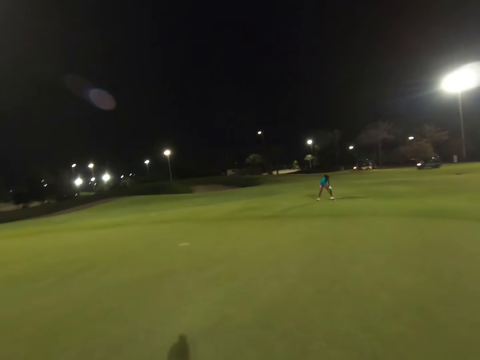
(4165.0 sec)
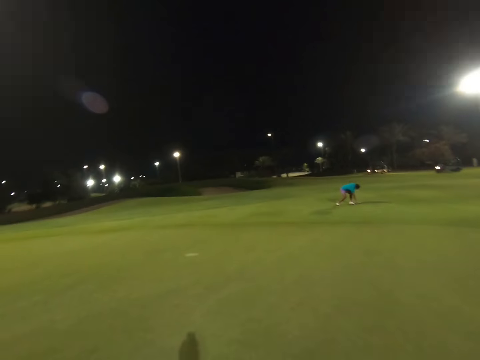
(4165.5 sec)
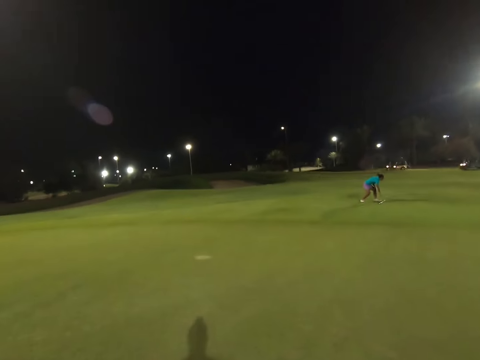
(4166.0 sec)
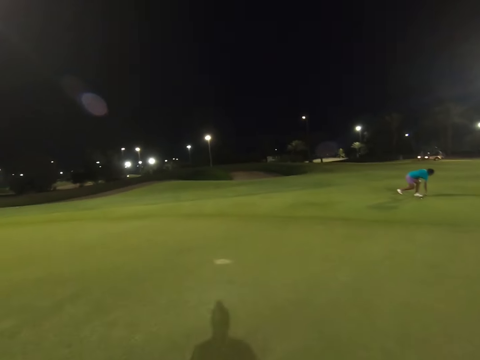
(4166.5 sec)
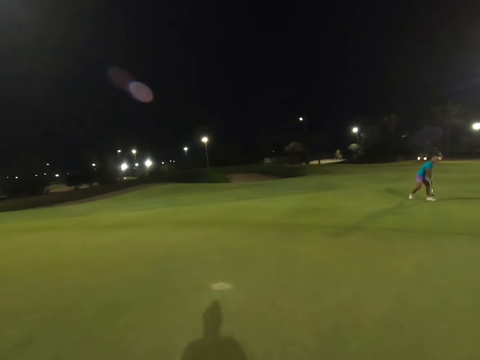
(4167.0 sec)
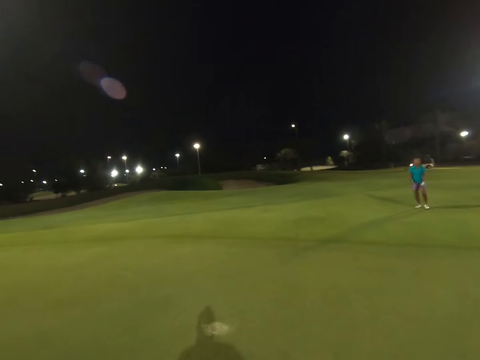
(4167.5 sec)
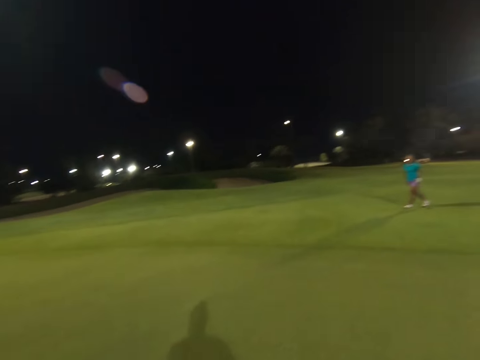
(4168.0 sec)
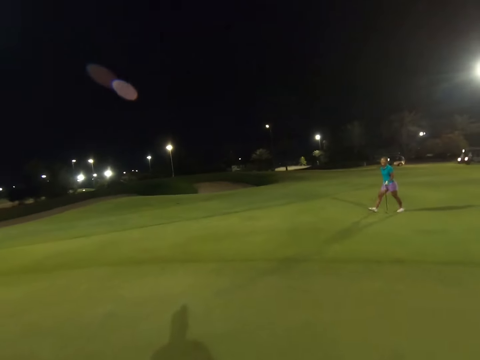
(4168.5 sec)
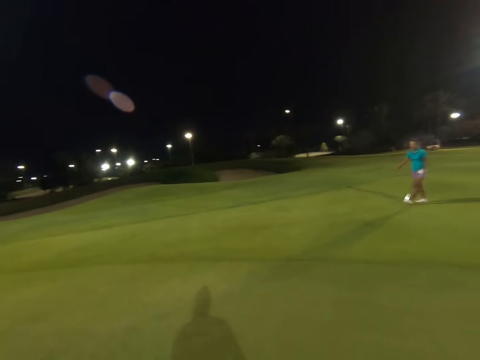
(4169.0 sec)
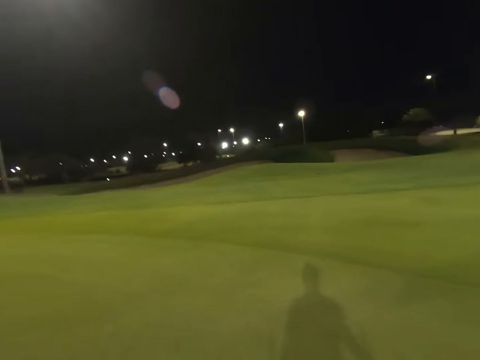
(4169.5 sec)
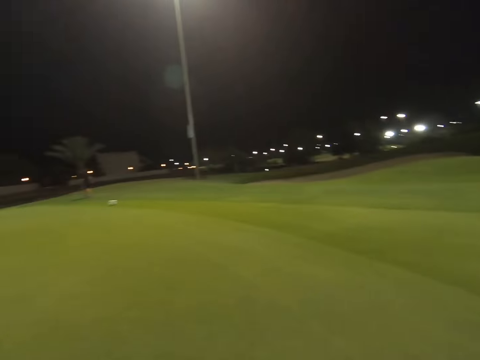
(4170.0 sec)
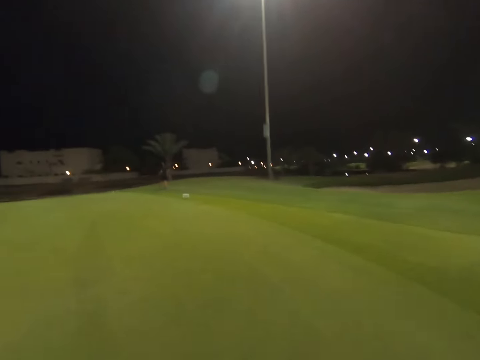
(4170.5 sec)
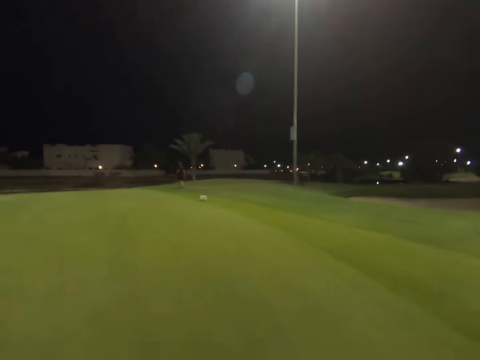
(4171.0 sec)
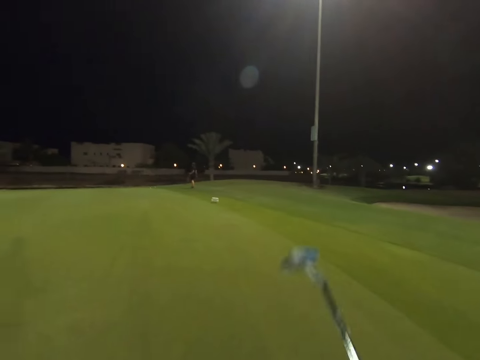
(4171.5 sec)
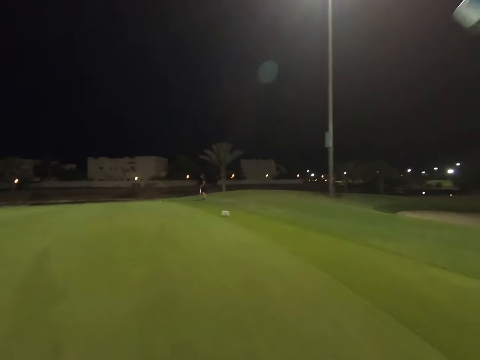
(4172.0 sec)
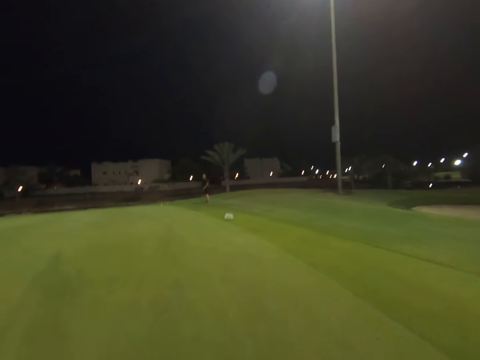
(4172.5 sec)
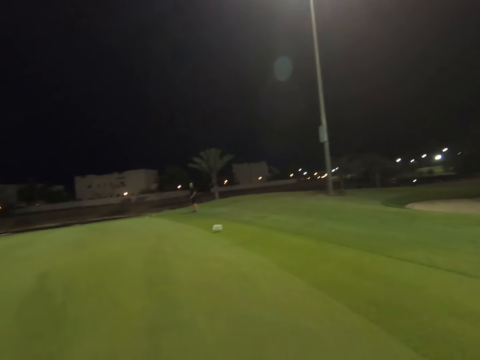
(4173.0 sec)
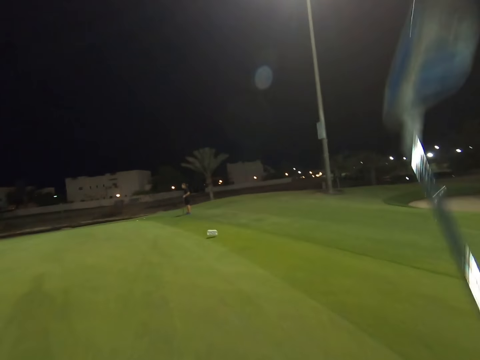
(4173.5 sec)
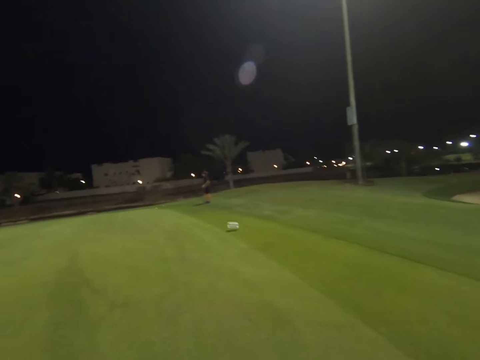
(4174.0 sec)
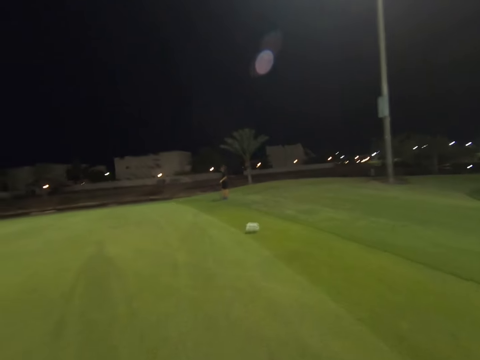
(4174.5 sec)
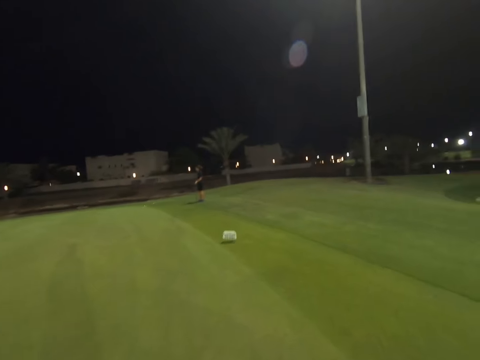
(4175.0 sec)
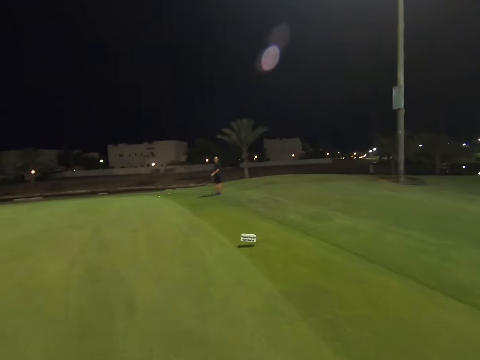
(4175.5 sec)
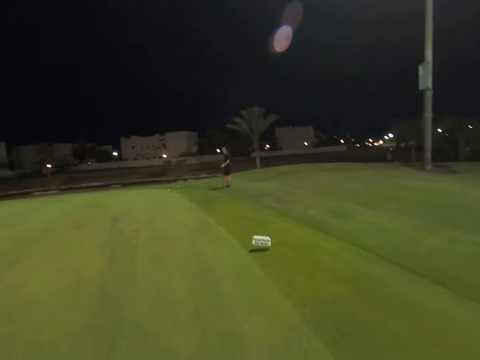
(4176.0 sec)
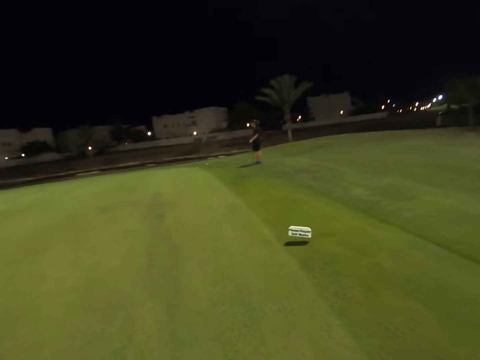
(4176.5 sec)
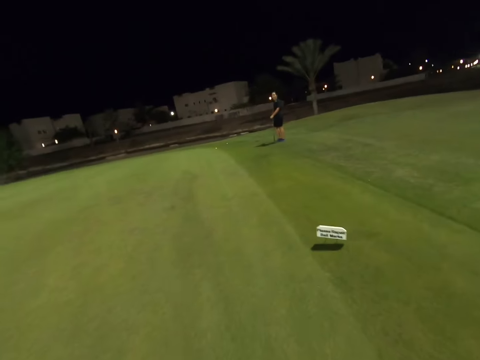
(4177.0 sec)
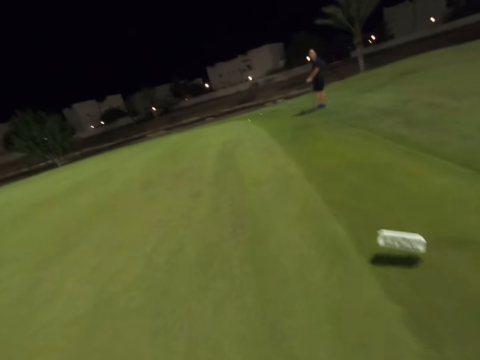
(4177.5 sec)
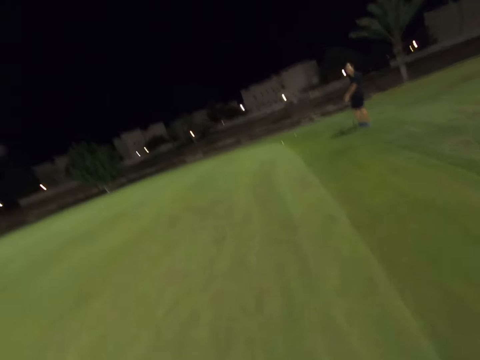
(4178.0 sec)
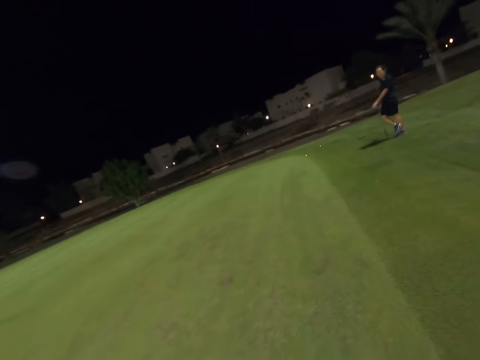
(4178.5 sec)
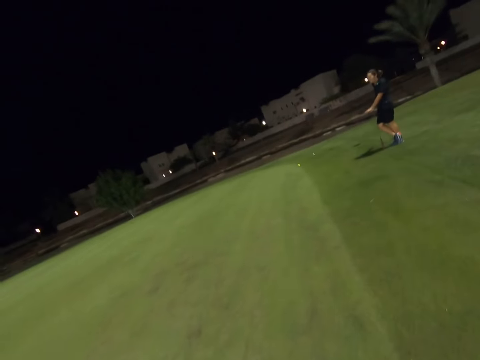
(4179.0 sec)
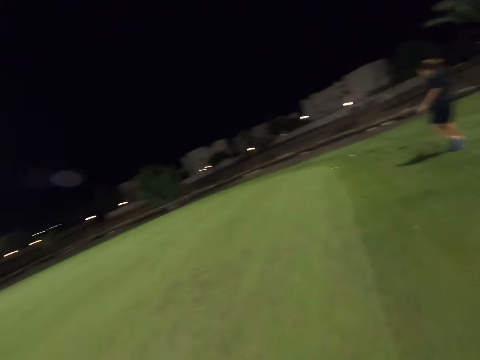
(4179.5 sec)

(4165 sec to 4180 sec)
The camera wearer lifts up the golf club.

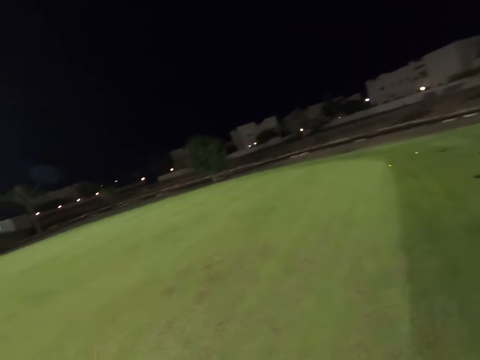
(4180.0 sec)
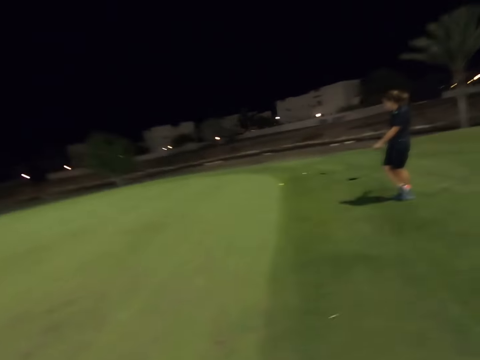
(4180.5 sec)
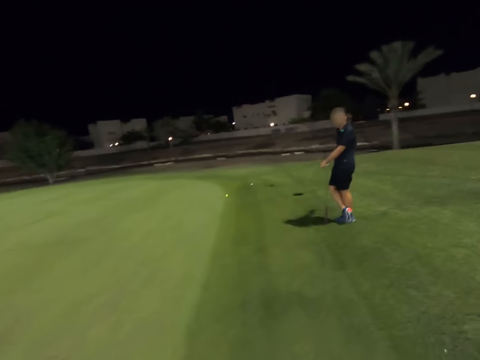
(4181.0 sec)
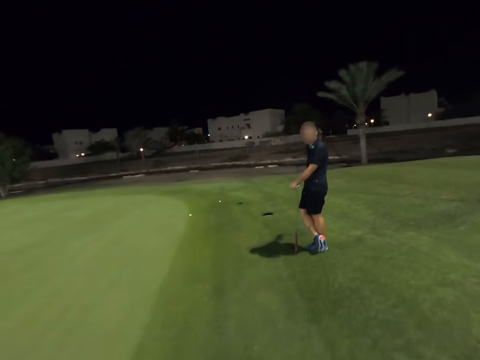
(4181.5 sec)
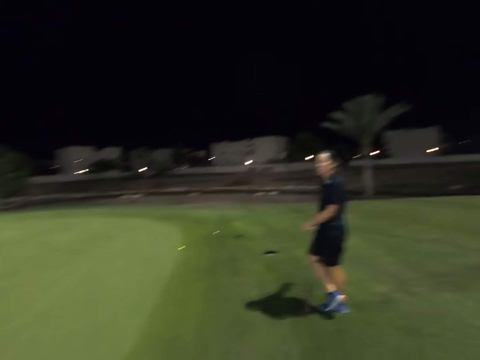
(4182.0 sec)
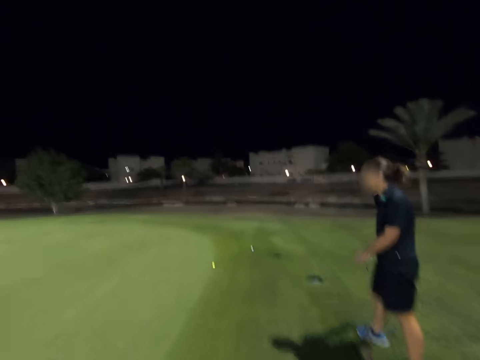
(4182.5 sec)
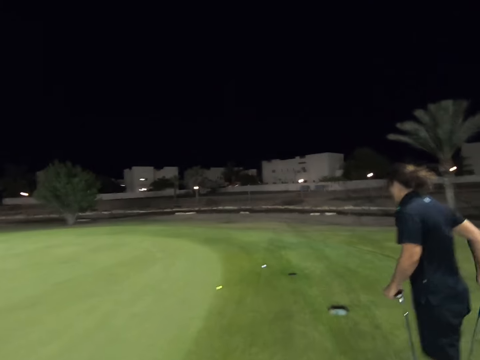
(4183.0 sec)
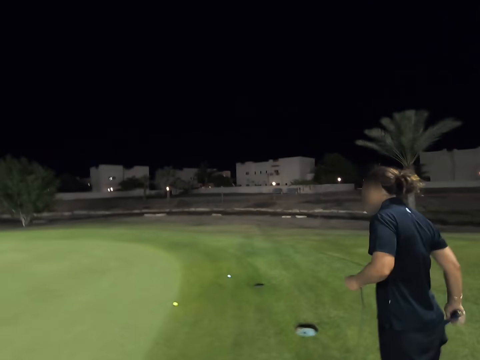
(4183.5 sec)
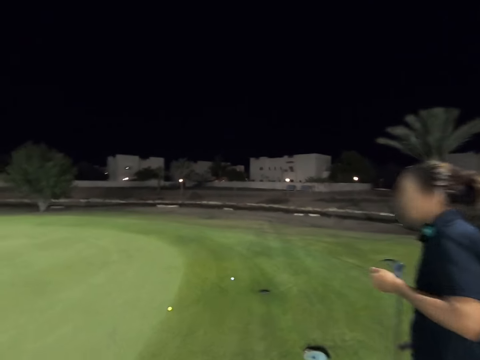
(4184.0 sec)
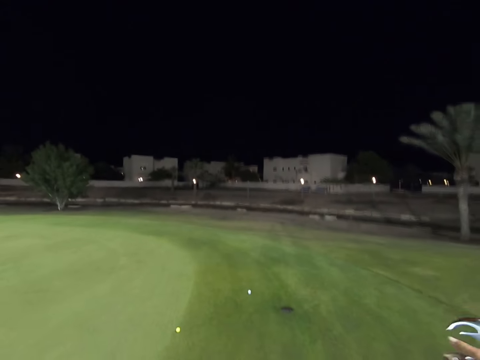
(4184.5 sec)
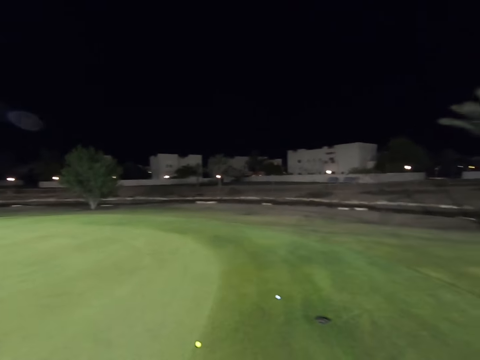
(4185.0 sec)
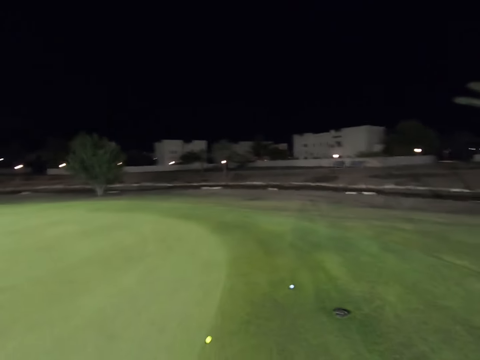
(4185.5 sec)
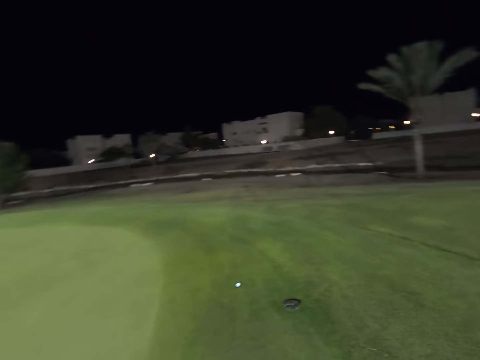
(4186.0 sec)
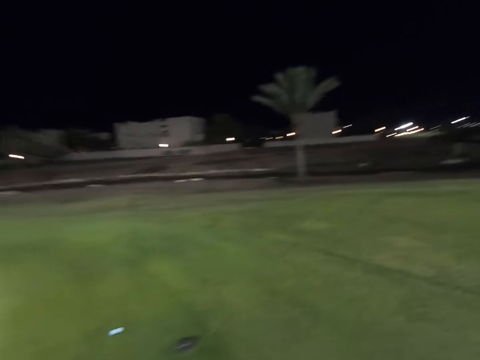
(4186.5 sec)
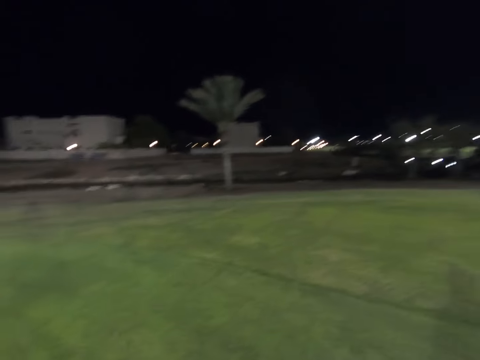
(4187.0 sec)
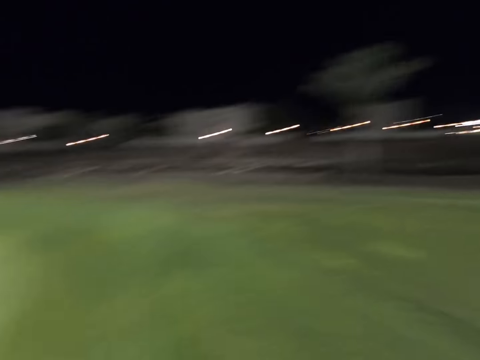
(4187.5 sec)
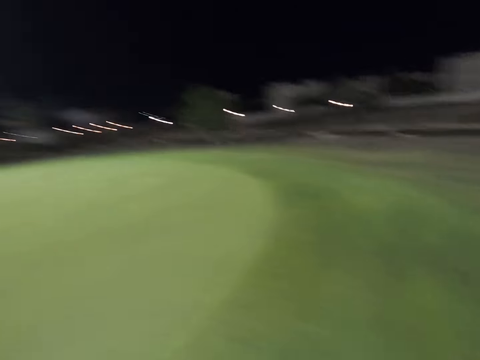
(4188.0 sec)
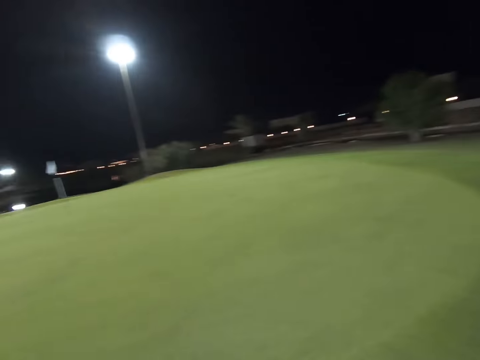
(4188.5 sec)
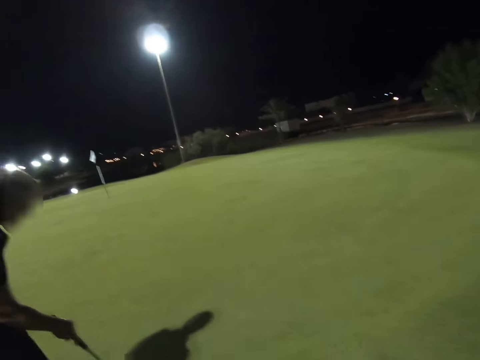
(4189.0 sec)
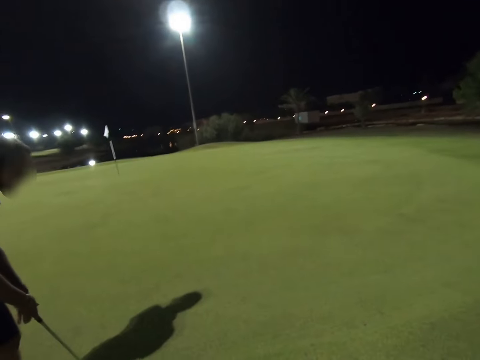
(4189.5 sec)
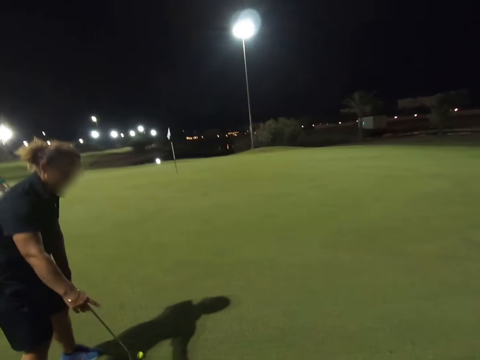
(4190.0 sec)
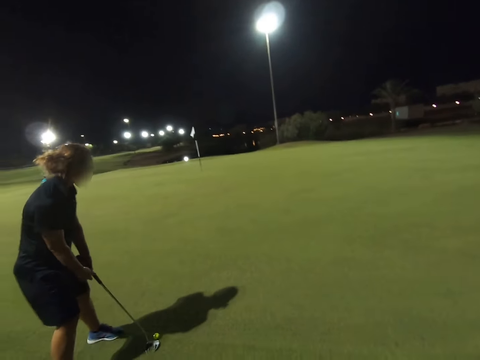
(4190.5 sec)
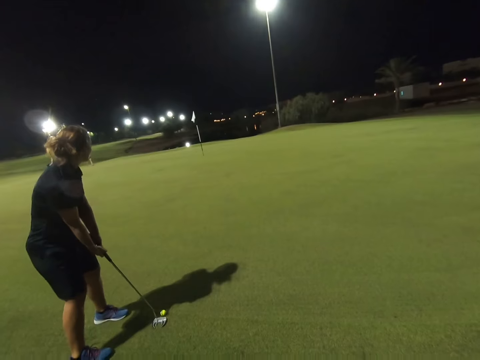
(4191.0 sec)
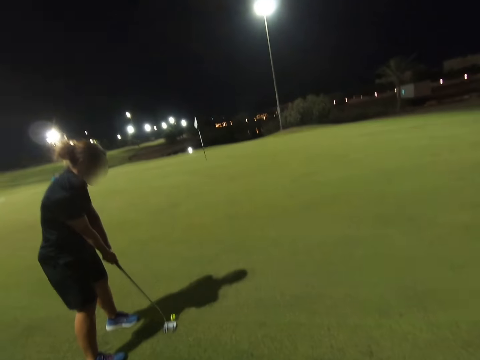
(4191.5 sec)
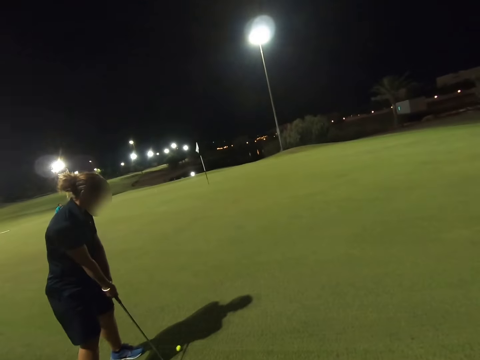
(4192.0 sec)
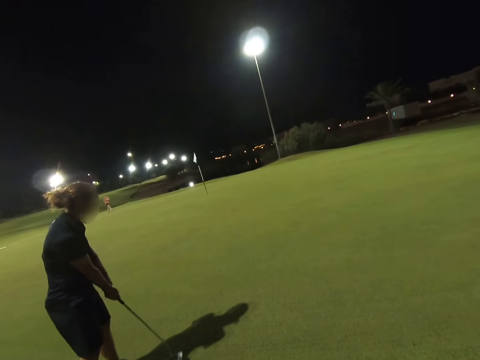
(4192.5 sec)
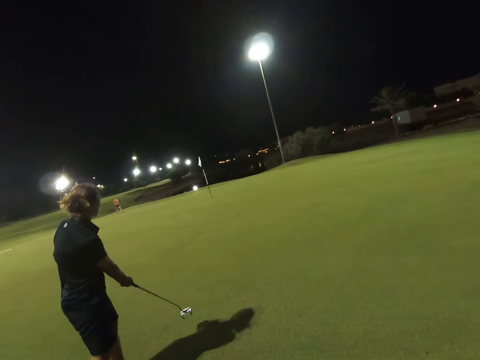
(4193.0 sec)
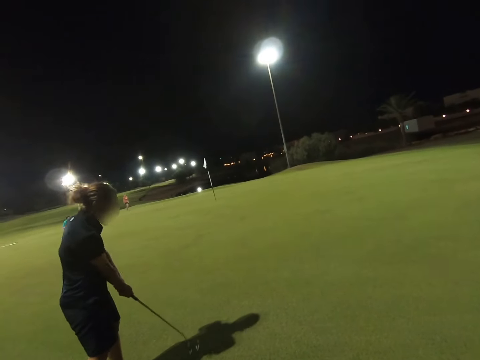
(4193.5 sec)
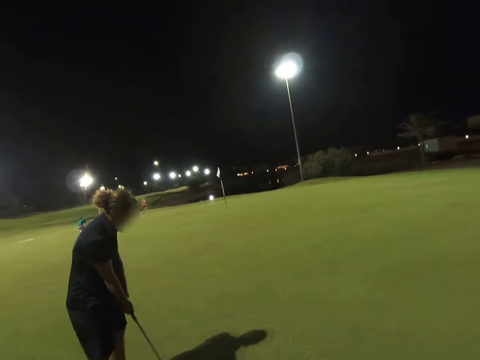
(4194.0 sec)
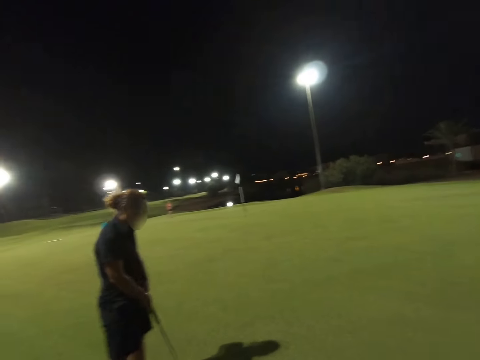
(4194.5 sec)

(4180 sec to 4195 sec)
The camera wearer walks towards a woman. They stop on the field and look around the field. They look at the woman. The woman swings the golf club.
